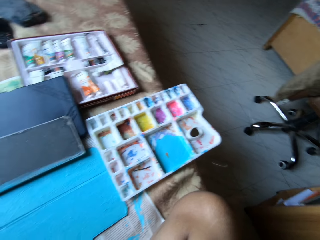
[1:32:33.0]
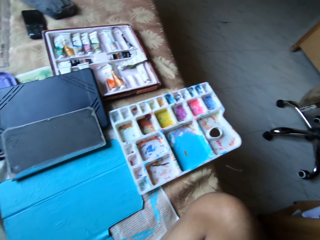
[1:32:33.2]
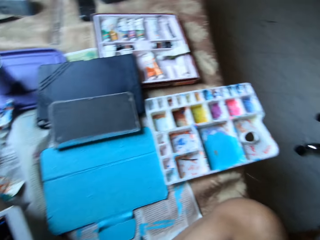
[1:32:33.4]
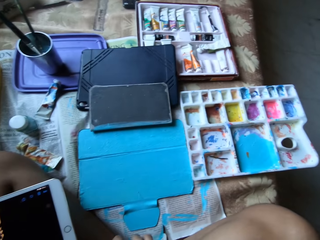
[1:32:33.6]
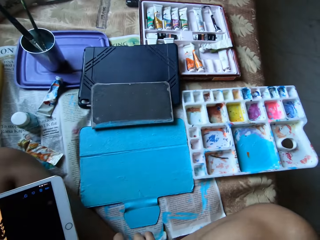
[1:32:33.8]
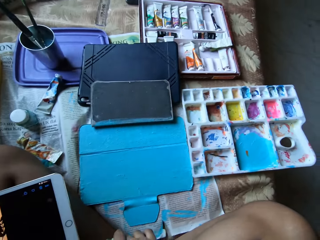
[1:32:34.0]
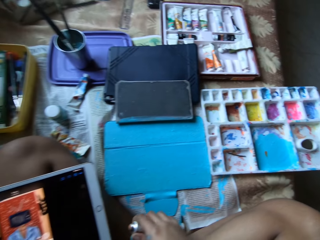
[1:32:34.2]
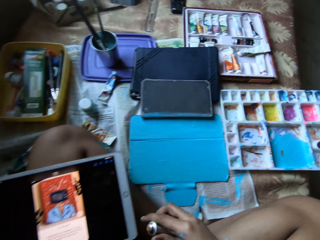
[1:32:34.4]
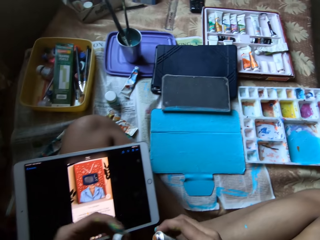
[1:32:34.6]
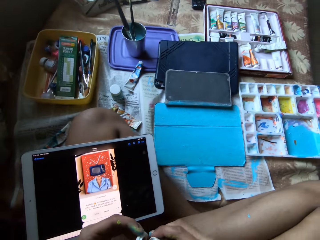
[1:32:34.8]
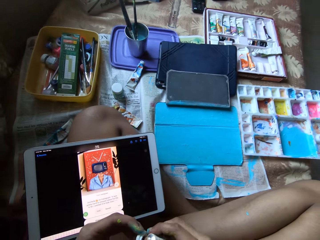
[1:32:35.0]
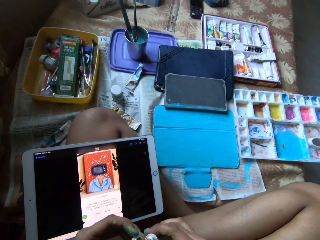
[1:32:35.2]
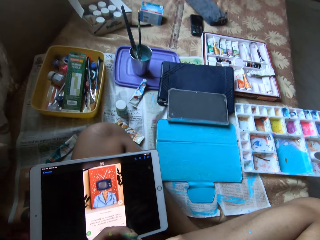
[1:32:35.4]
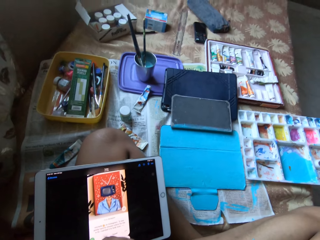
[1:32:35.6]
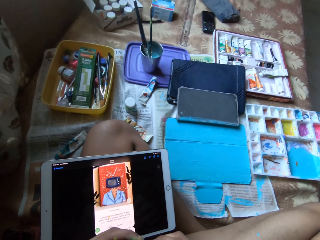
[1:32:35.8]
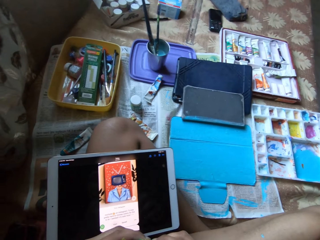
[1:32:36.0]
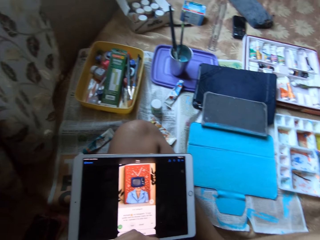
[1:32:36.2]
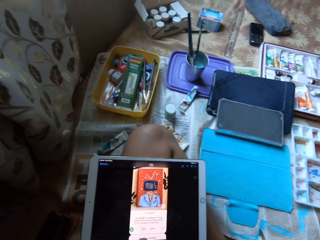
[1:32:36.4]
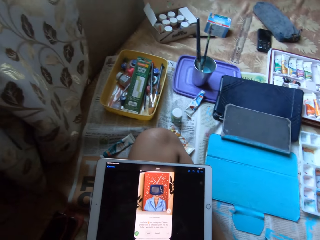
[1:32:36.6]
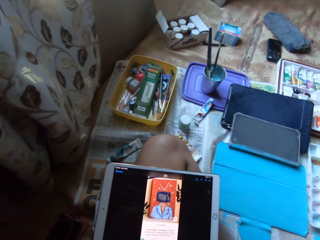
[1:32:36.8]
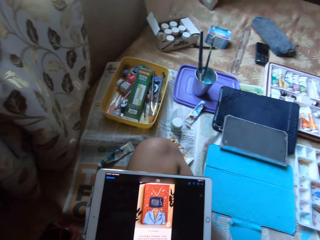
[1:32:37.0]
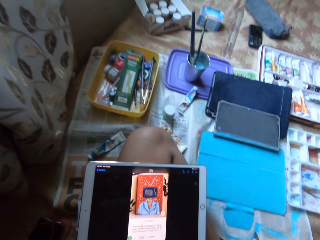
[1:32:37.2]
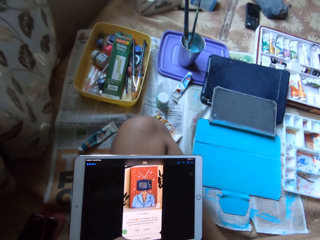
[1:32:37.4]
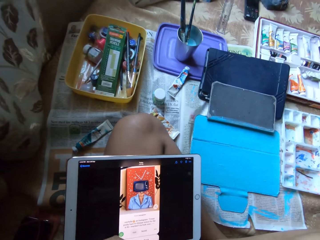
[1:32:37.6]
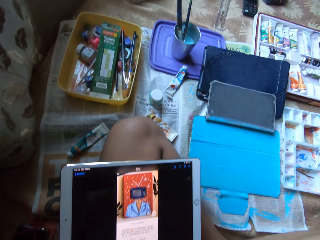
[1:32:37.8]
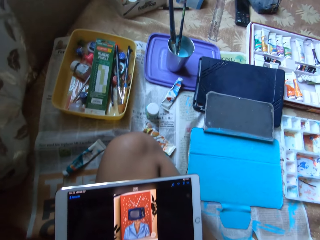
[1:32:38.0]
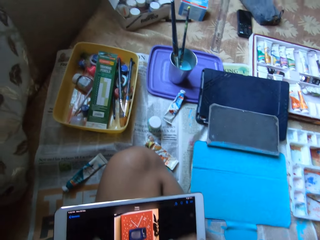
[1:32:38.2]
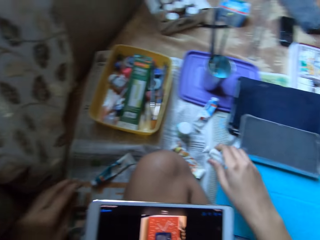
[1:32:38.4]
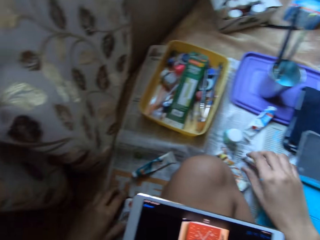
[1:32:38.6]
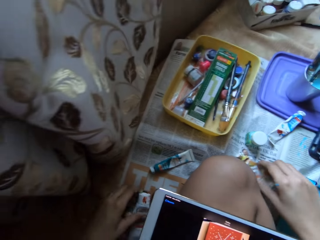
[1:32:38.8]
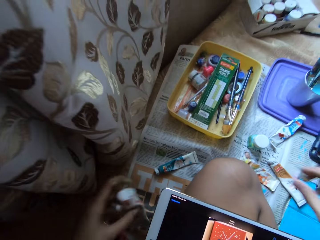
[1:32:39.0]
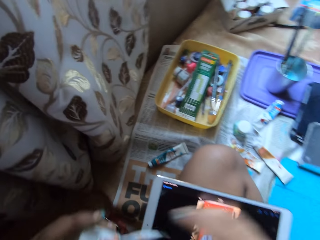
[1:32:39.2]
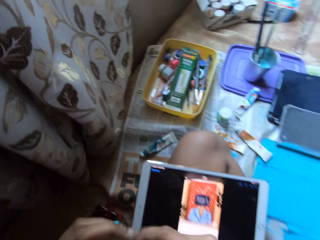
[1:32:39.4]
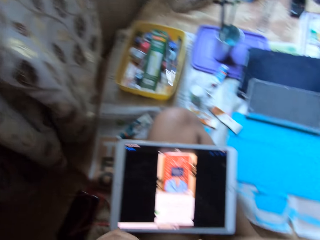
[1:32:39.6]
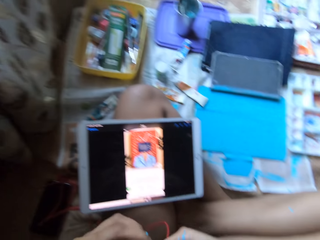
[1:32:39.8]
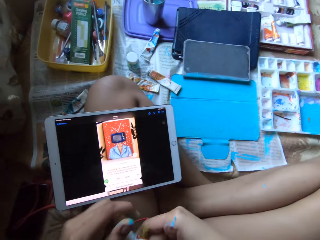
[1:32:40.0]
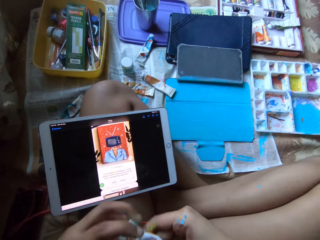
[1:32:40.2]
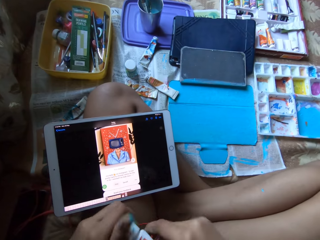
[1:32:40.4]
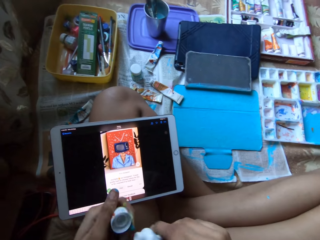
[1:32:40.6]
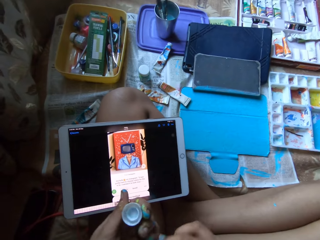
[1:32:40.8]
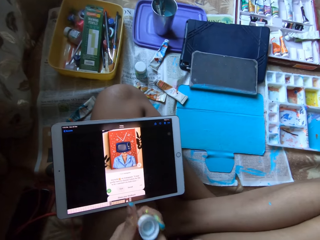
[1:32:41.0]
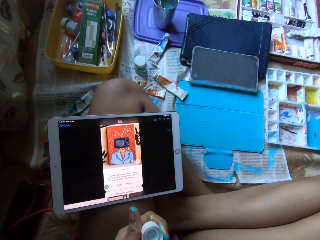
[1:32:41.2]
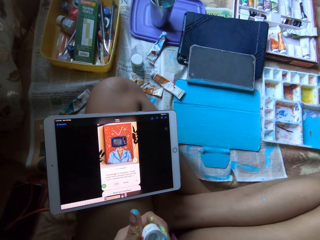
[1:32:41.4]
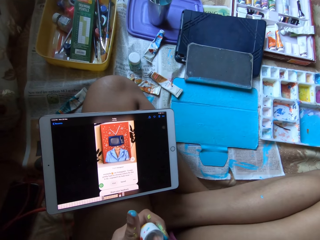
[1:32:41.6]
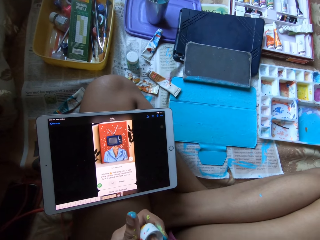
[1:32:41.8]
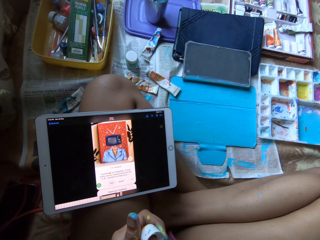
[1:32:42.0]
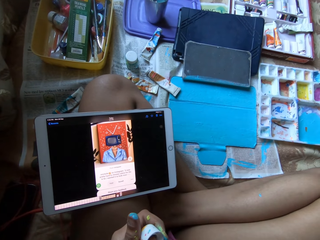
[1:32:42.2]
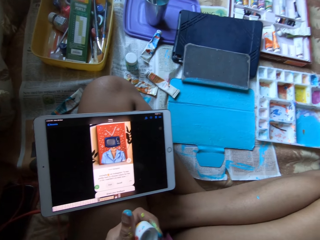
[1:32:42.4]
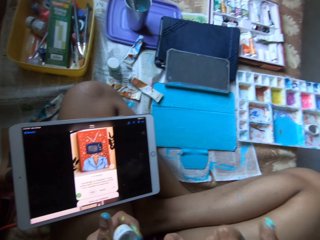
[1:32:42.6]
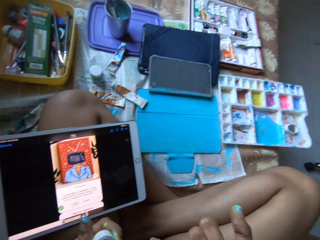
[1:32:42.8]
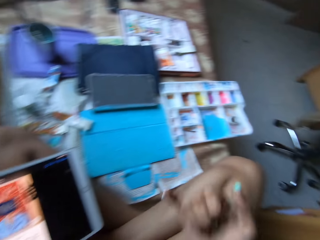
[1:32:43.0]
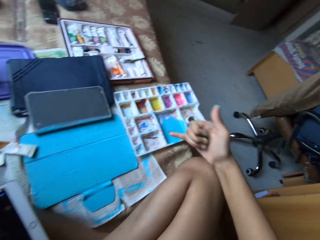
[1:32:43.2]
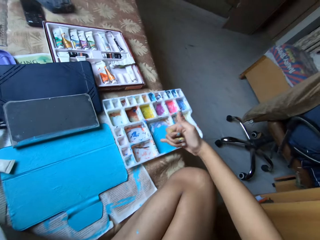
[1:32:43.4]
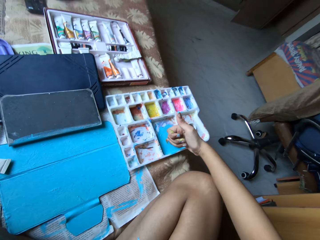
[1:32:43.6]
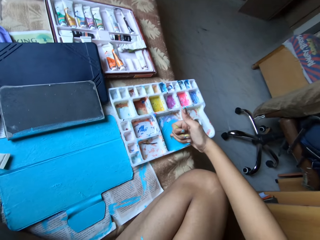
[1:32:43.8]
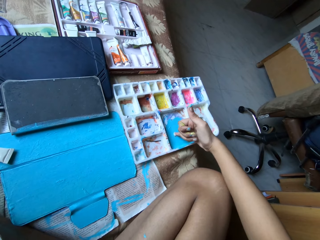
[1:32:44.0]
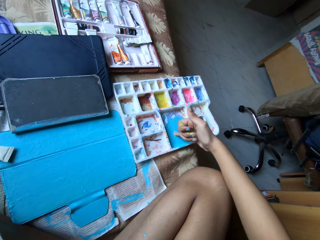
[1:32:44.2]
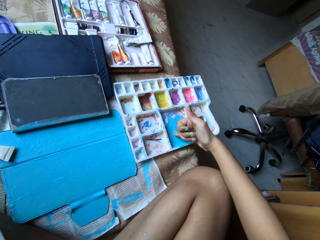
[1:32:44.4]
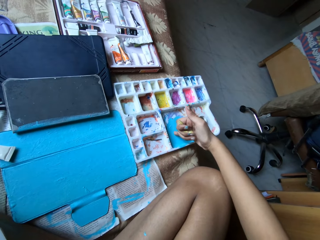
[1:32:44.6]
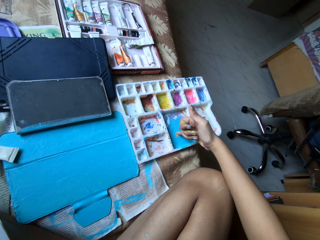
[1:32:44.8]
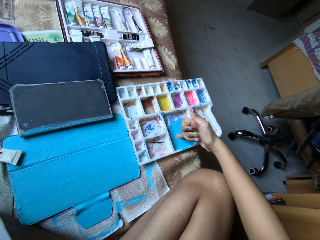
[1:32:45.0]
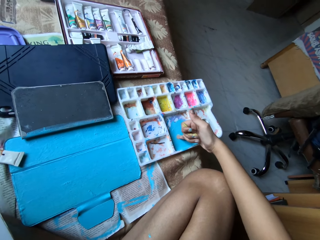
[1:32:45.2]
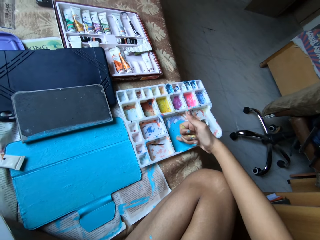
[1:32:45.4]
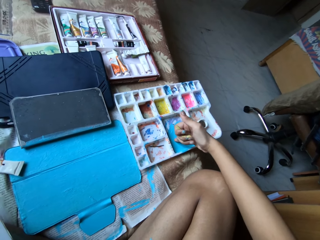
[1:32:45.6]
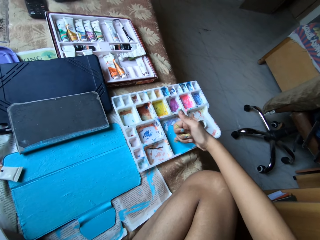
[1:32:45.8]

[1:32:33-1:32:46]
The camera wearer closes the paint tube with her hands. She drops the paint tube on the bed with her right hand. She picks up the paint tube from the bed with her left hand. She touches the paint tube with both hands. She opens the paint tube with her hands. She takes the paint from the paint tube with her right hand. She touches the inside part of the lid cover. She mixes the paint on the paint palette with her right pinky finger.

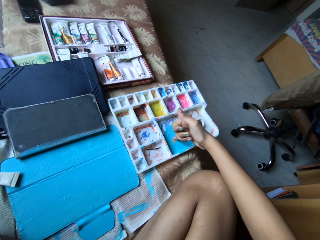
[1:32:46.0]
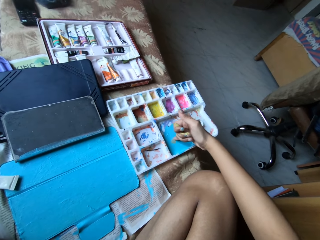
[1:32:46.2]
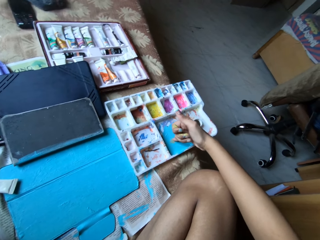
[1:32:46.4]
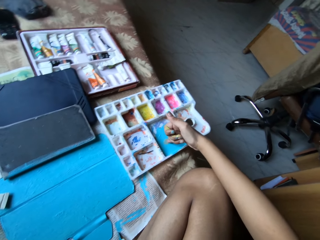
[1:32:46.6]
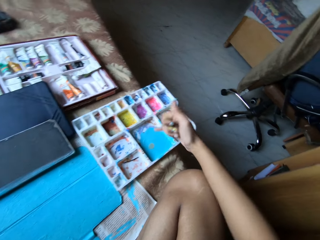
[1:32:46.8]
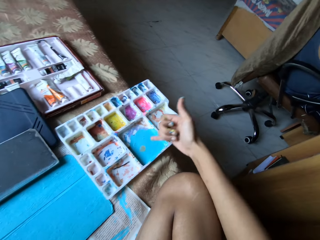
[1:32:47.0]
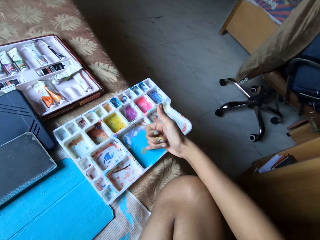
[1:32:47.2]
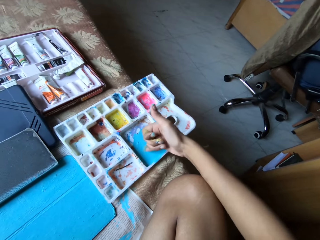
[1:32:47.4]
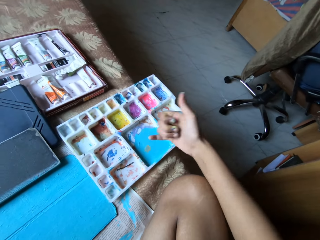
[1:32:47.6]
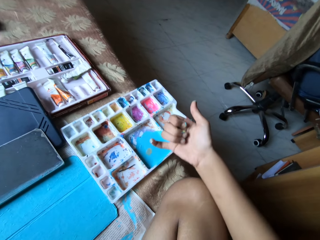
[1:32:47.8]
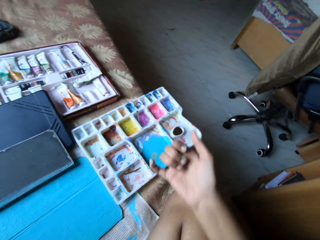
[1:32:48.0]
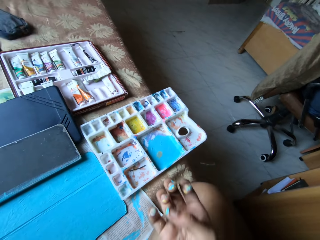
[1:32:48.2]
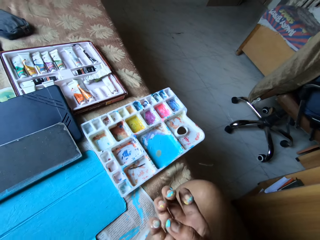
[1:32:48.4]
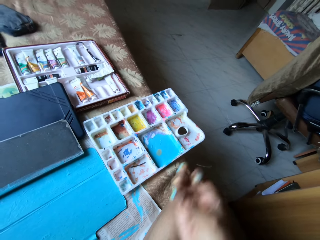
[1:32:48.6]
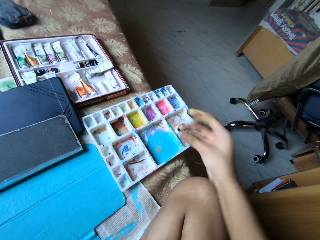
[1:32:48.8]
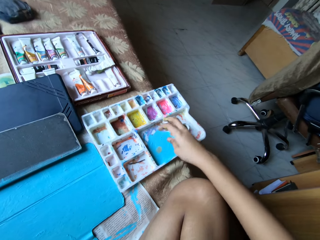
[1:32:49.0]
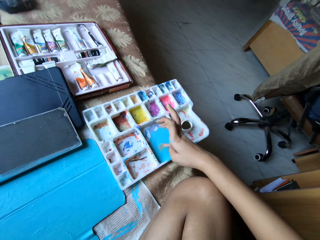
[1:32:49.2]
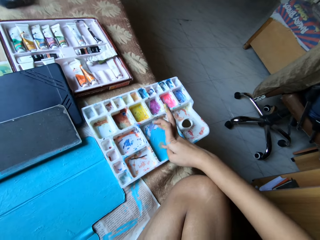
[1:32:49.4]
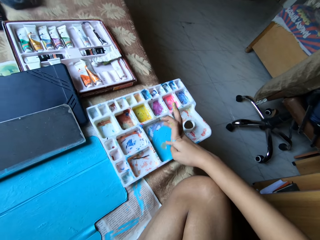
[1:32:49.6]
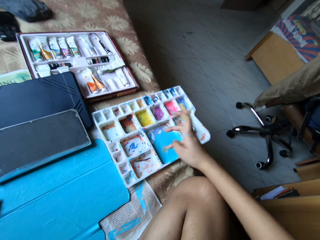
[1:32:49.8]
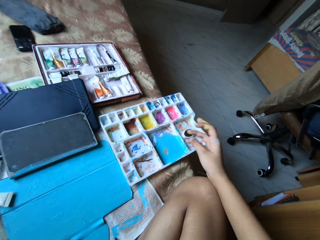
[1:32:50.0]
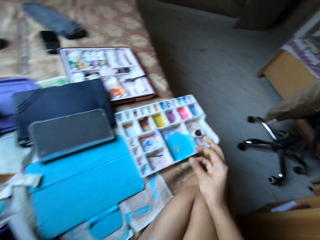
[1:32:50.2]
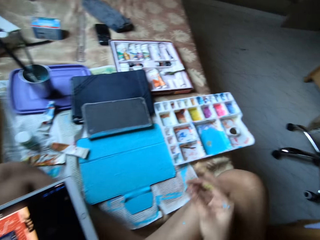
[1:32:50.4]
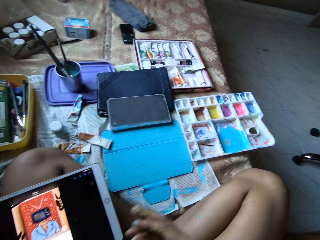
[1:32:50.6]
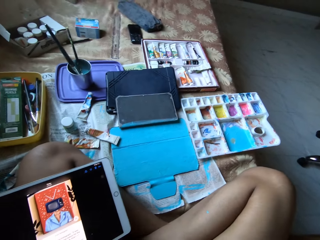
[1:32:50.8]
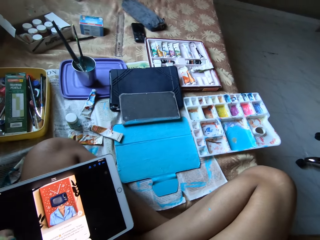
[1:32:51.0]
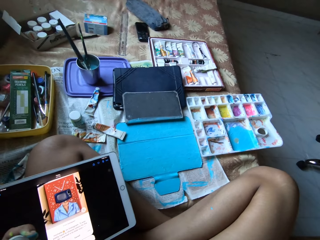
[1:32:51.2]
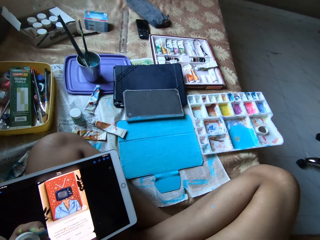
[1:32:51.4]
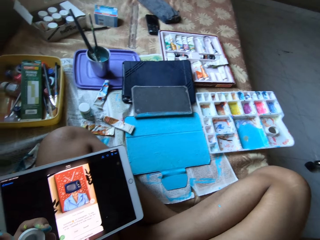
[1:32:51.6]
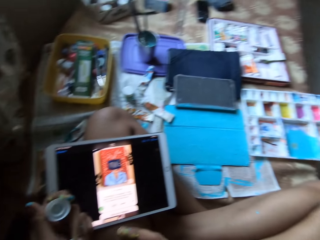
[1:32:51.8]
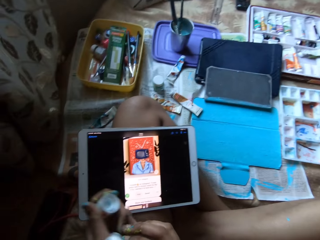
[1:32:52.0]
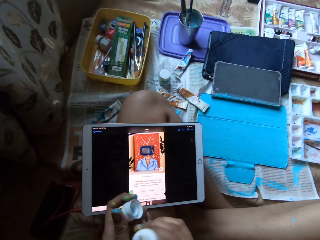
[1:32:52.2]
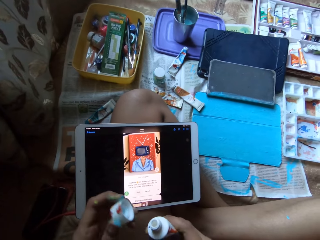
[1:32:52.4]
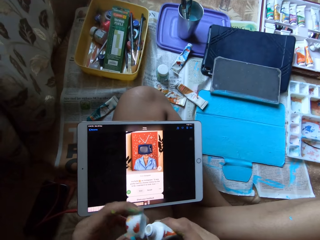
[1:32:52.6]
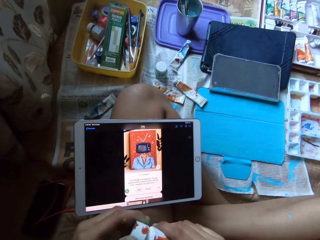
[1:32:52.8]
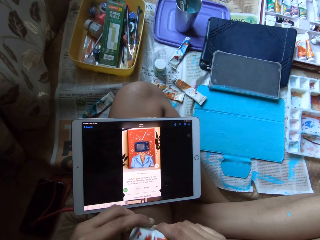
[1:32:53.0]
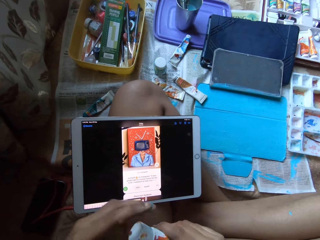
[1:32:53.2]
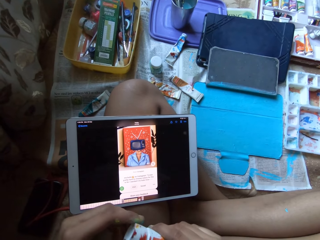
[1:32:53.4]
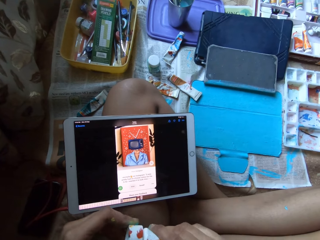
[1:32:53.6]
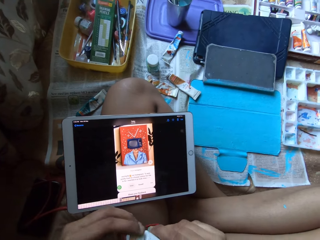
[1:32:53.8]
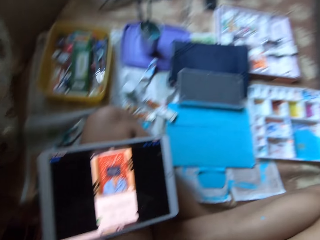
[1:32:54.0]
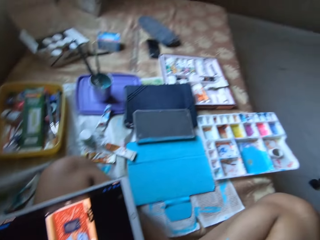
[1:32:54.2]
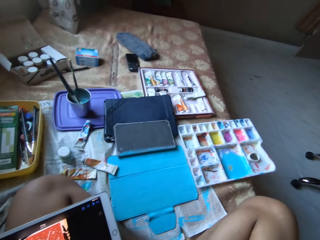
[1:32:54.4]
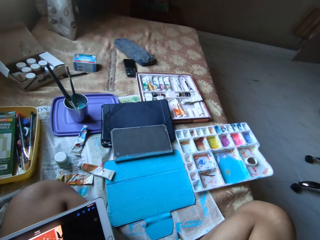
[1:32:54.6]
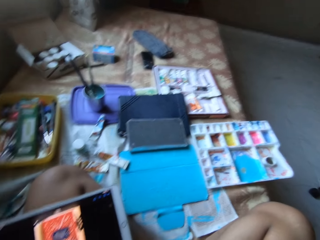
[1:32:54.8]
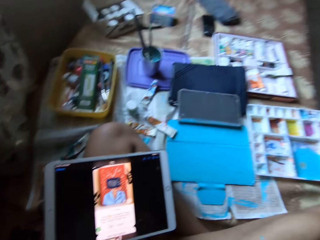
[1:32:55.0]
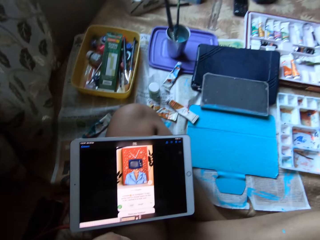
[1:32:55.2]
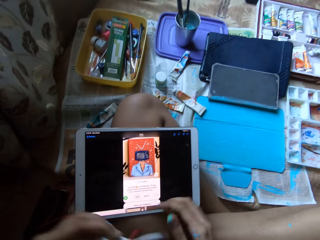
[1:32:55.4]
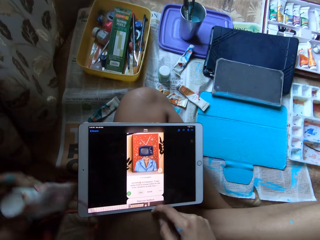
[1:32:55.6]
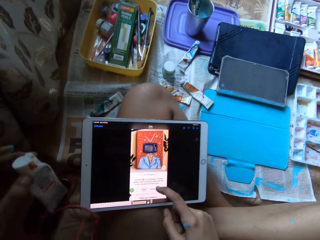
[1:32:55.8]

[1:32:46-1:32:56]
The camera wearer takes the paint from the paint palette with her right pinky finger. She looks at her fingers. She mixes some paint on the paint board. She takes the paint from the paint palette with her right pinky finger again. She closes the paint tube with her hands. She looks at the paints on her bed.
